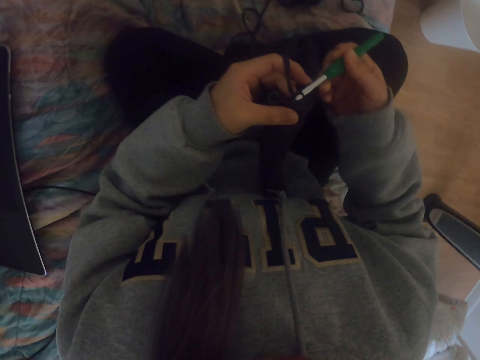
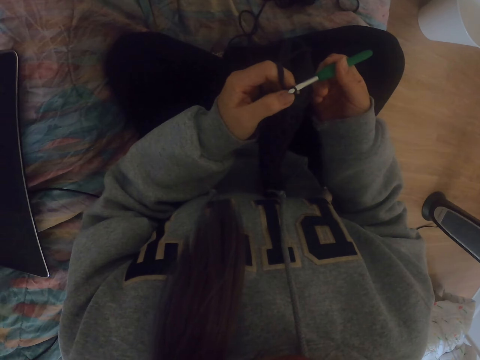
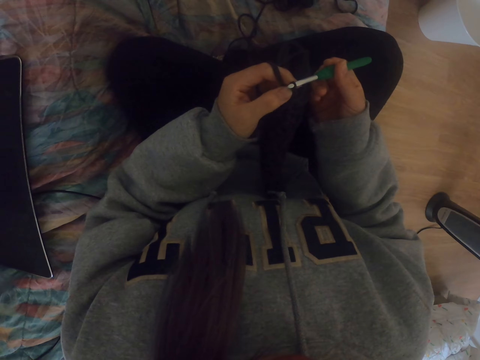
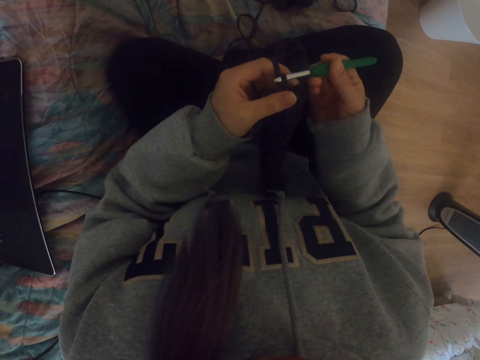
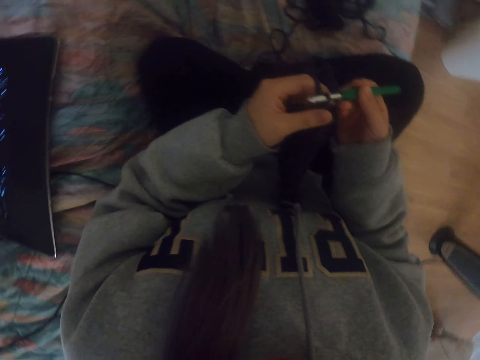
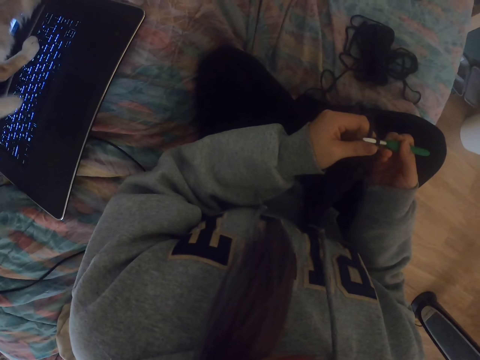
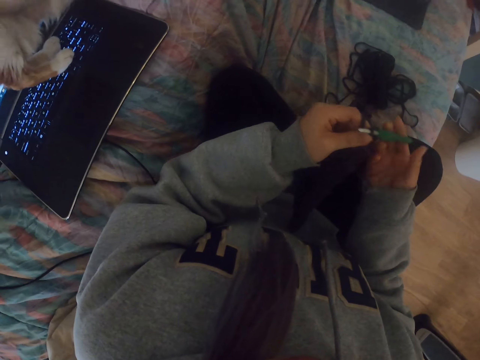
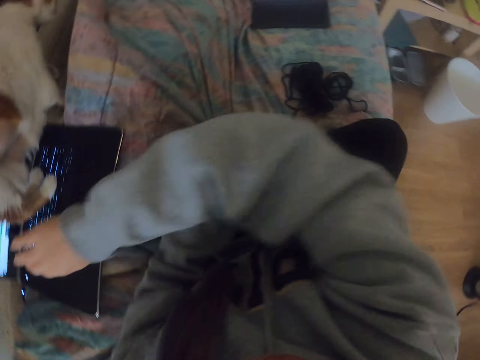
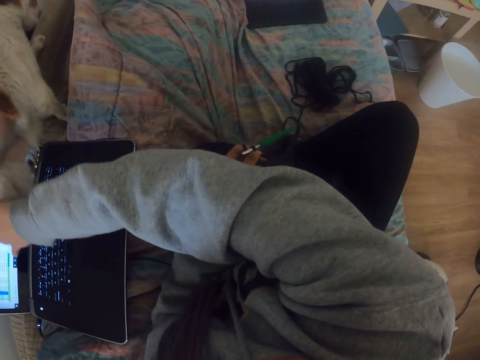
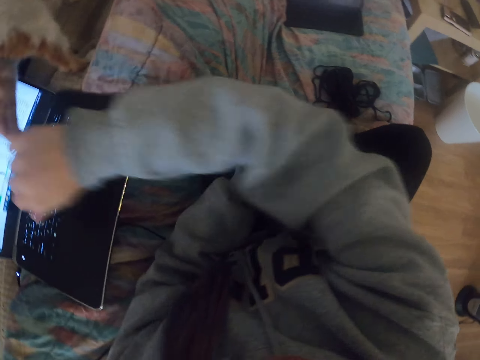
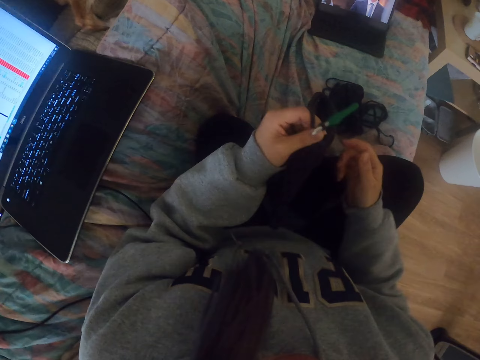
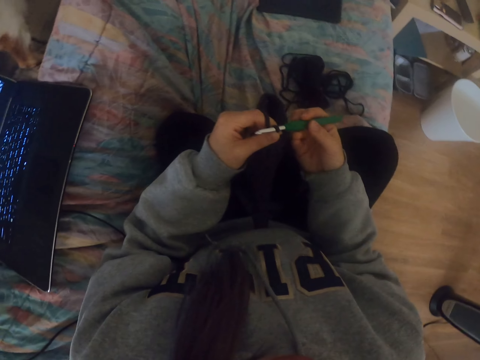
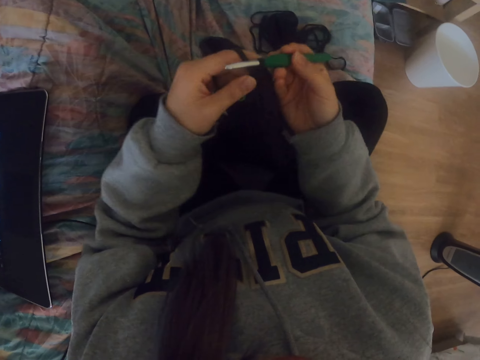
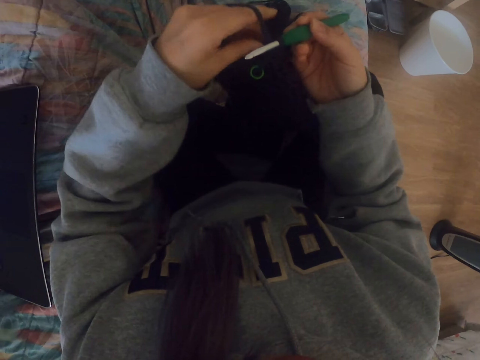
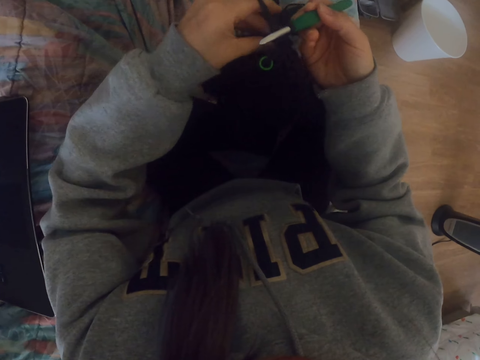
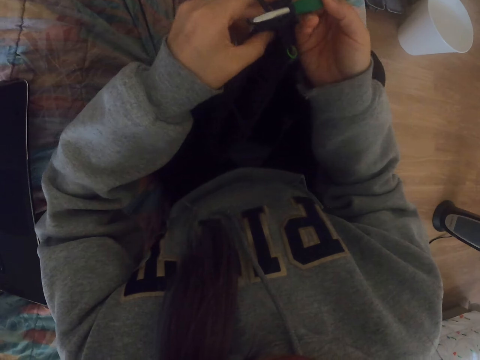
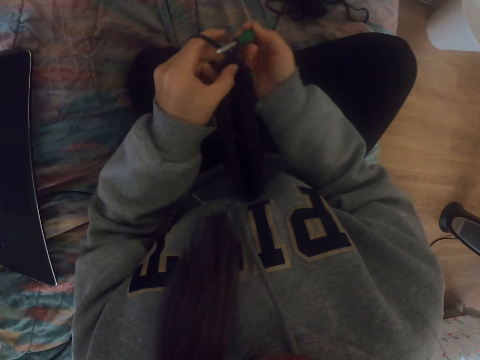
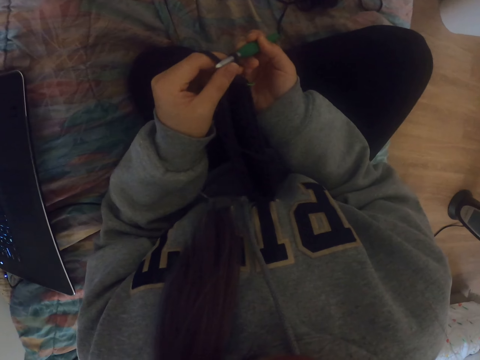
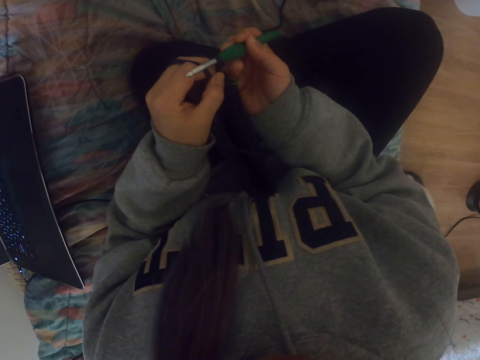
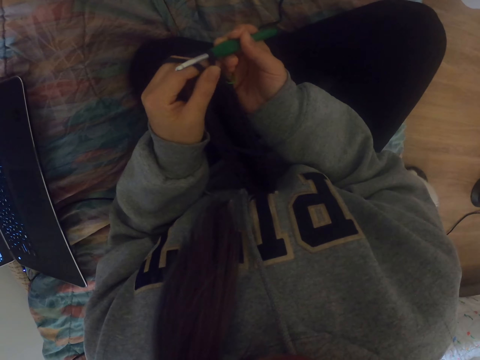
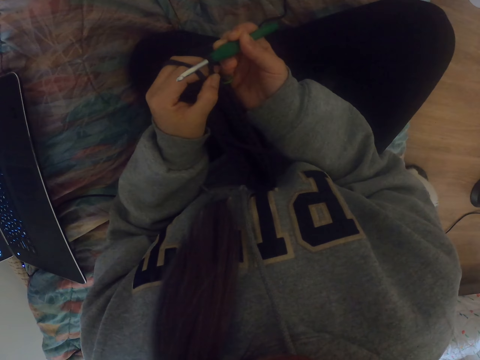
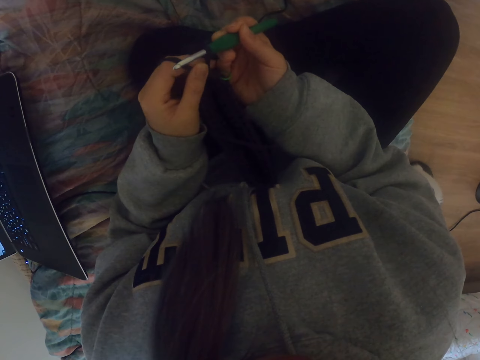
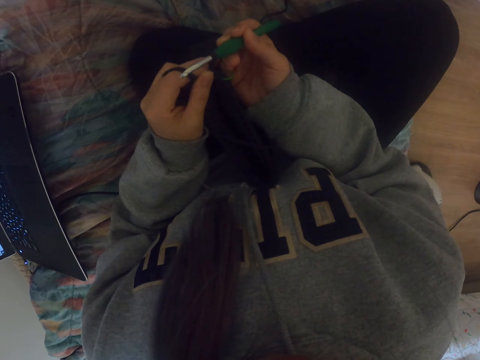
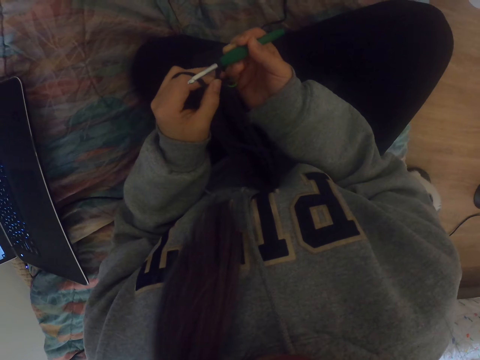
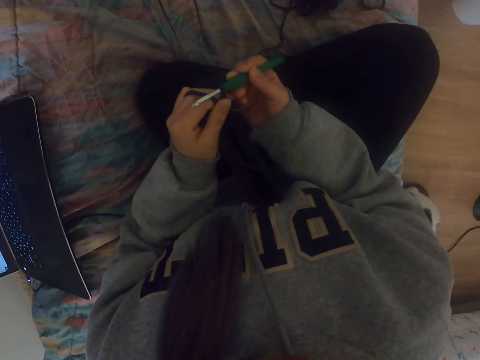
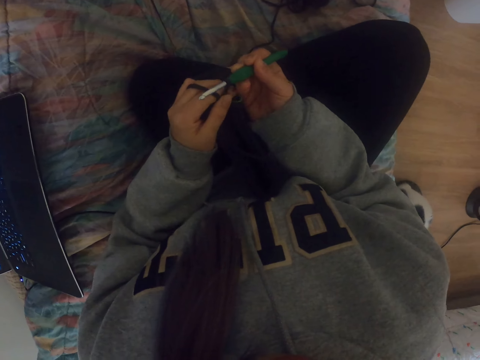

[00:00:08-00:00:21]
The camera wearer crochets a bag. They look around. They touch a puppy. They look at a laptop. They push a cat. They hold the crochet hook. They lift the fabric. They pull yarn.

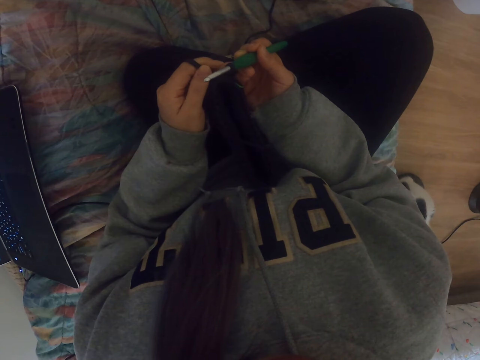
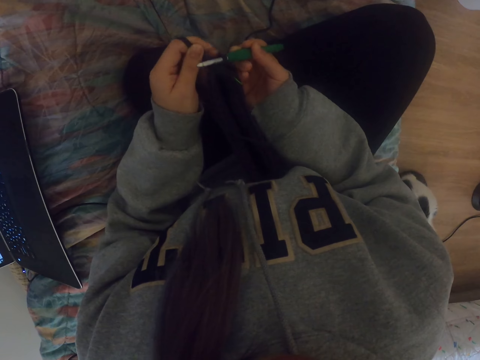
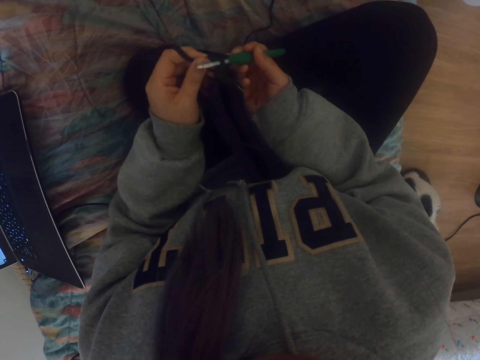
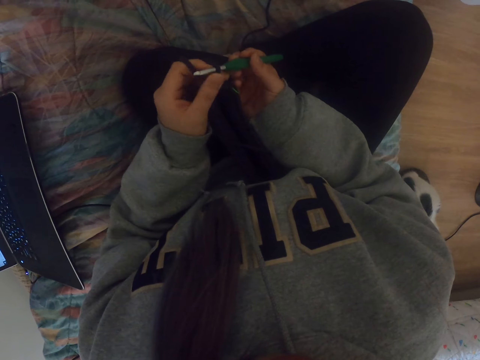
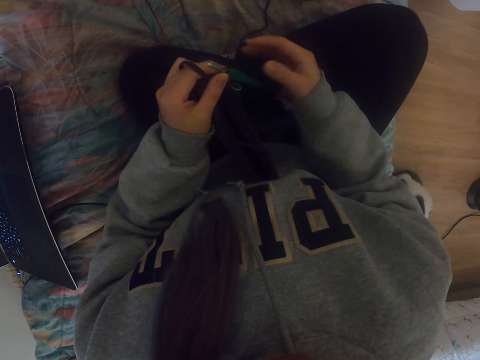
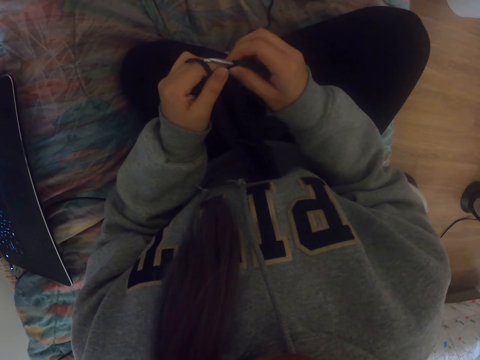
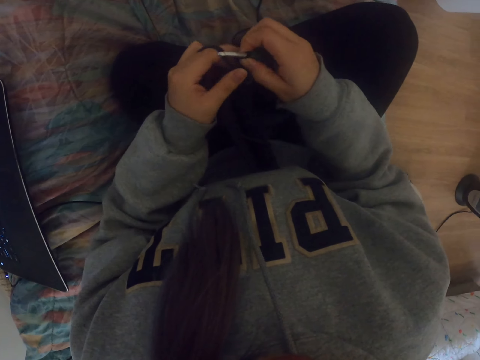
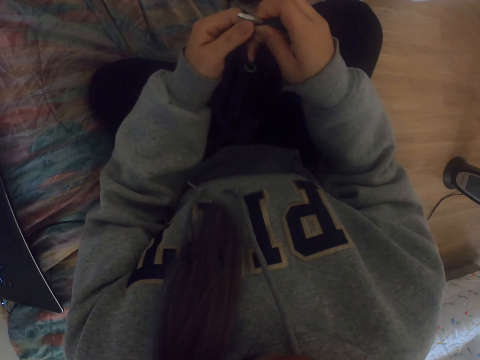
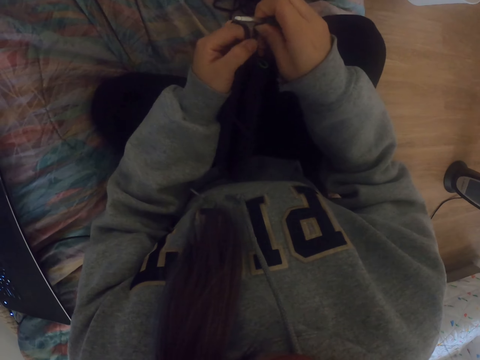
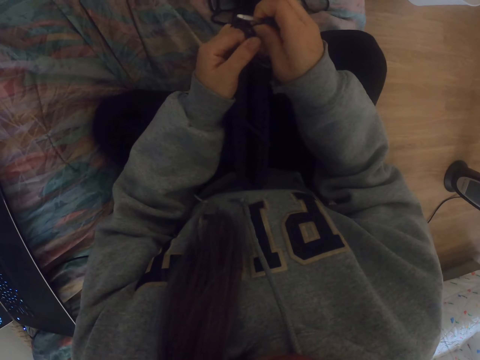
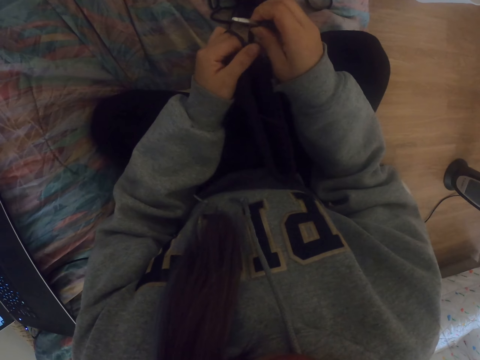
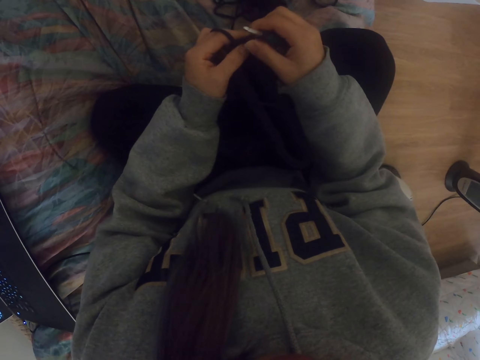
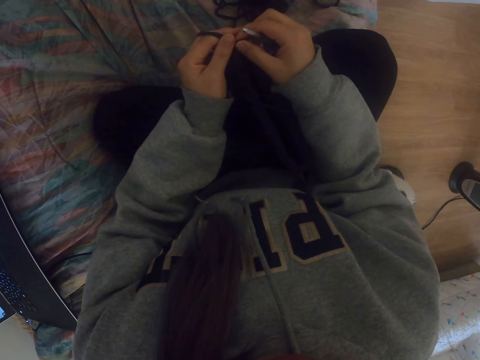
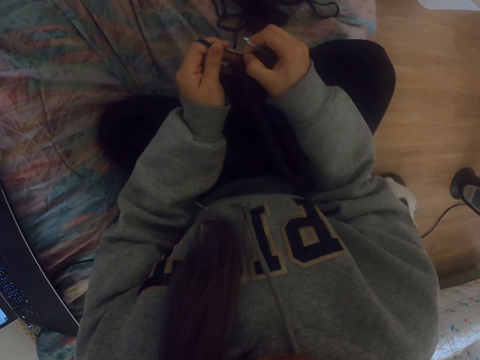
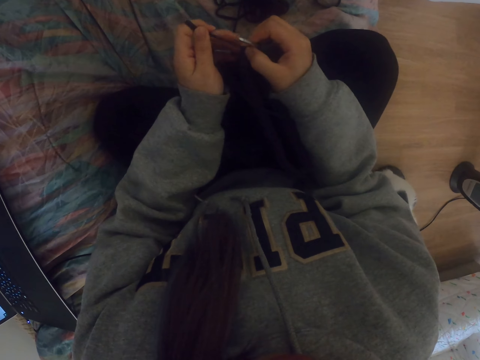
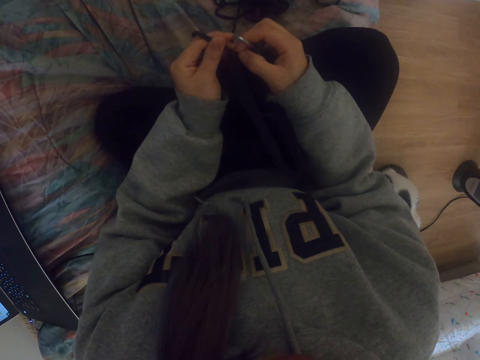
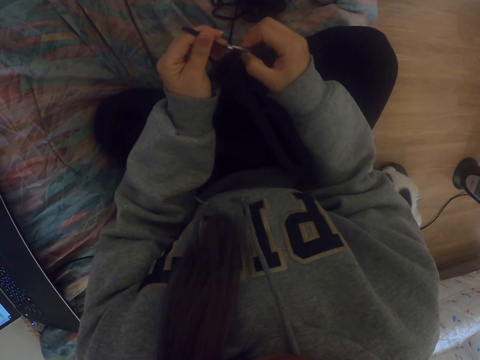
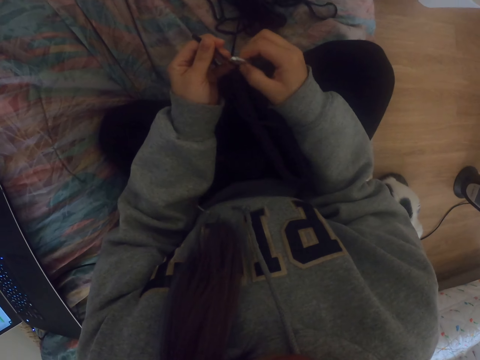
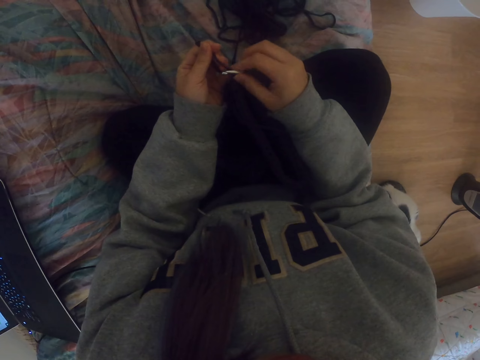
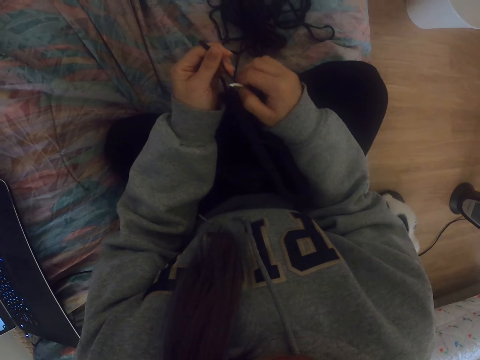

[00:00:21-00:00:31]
The camera wearer pulls the thread.

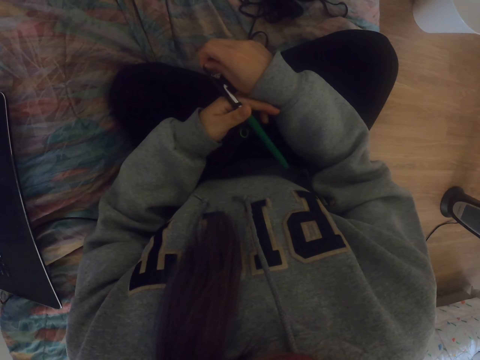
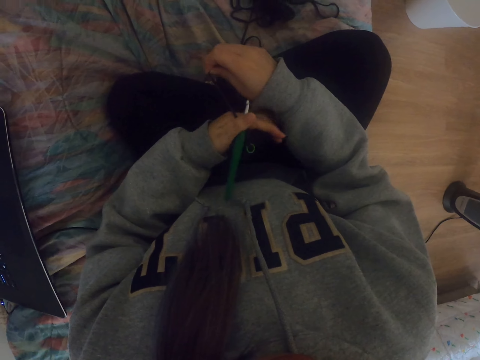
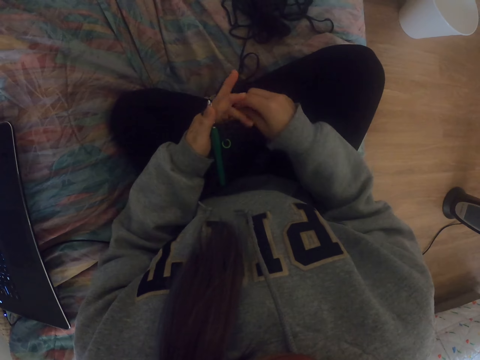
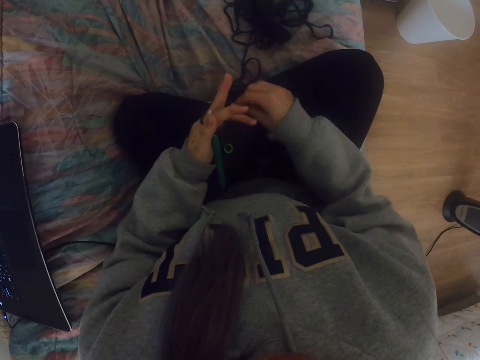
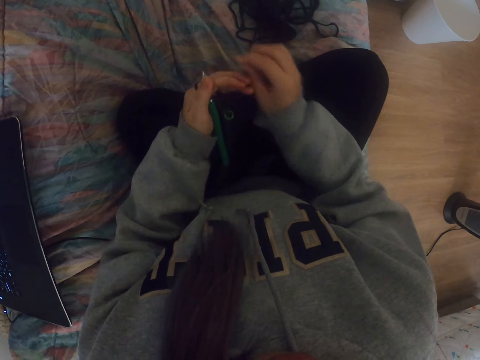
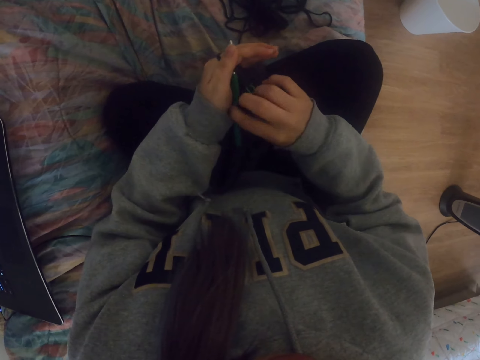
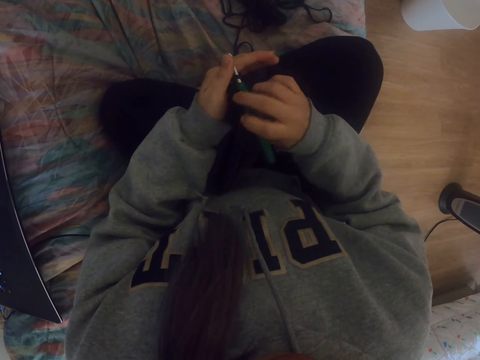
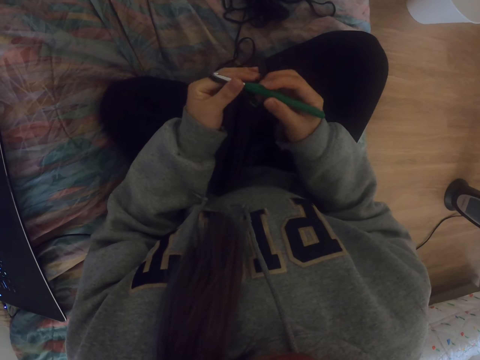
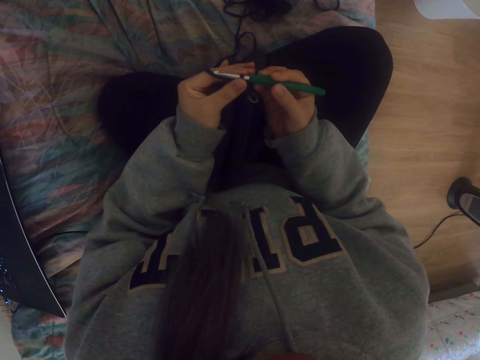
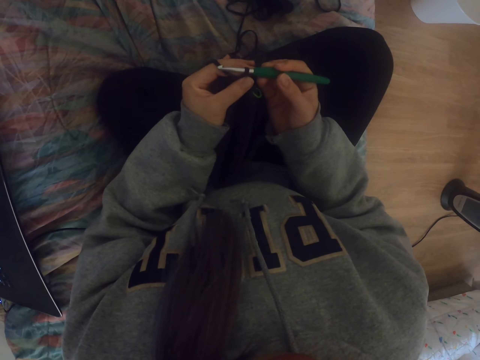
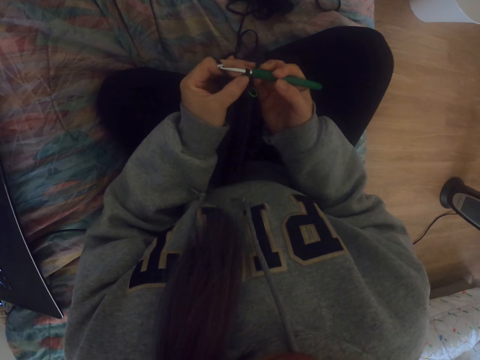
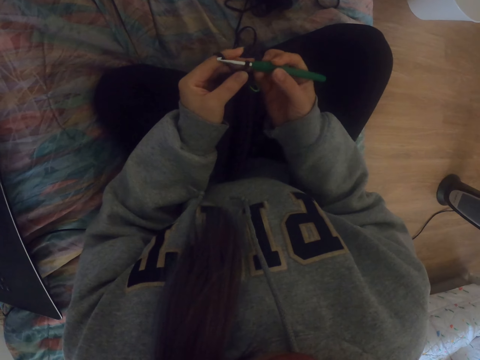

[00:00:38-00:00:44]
The camera wearer puts the thread round the fingers. They hold the crochet hook.
